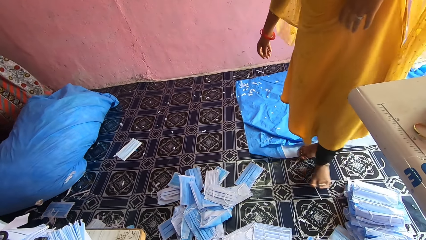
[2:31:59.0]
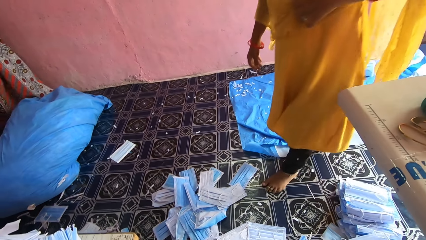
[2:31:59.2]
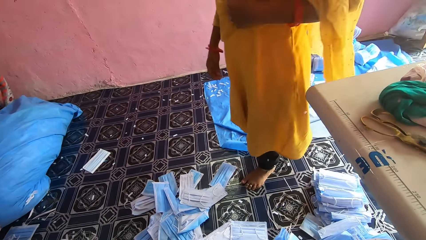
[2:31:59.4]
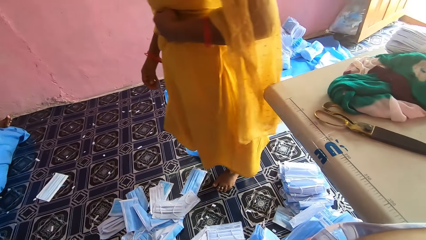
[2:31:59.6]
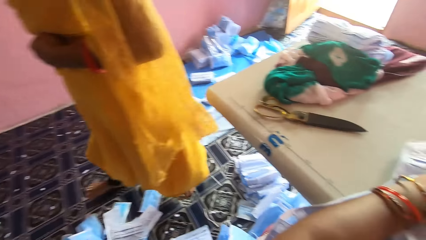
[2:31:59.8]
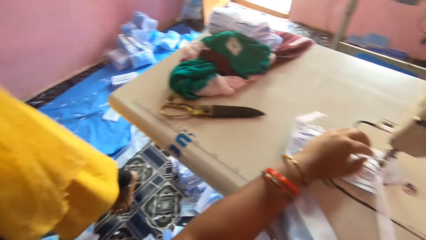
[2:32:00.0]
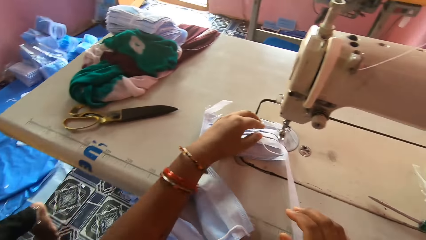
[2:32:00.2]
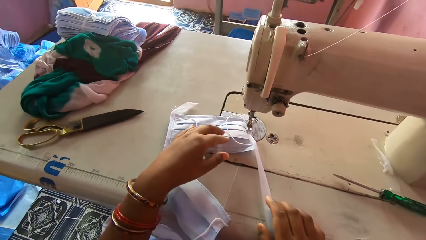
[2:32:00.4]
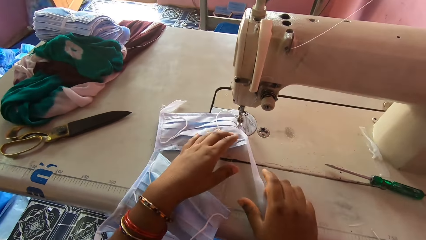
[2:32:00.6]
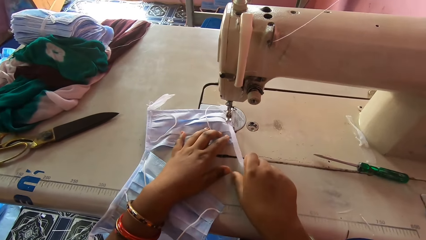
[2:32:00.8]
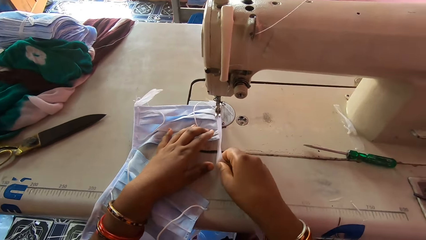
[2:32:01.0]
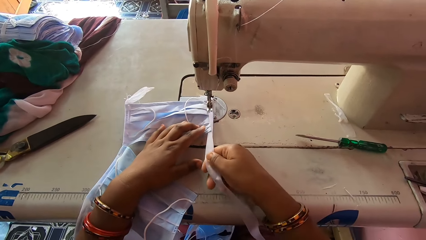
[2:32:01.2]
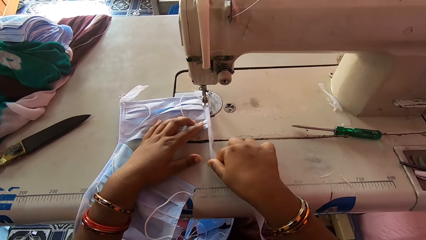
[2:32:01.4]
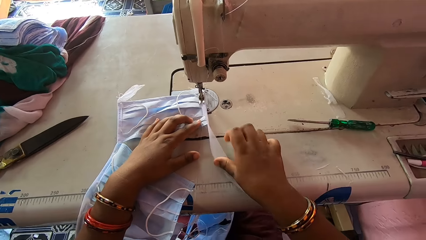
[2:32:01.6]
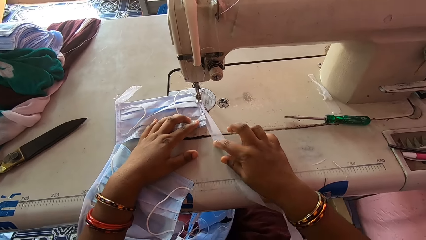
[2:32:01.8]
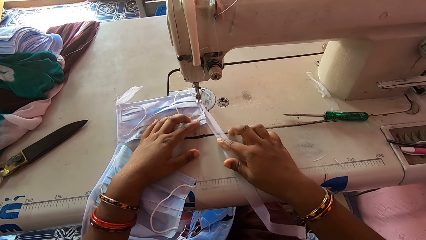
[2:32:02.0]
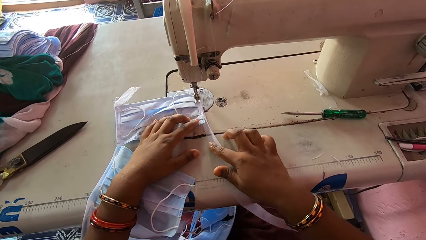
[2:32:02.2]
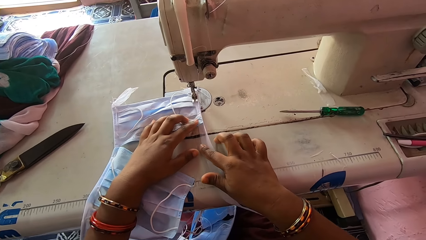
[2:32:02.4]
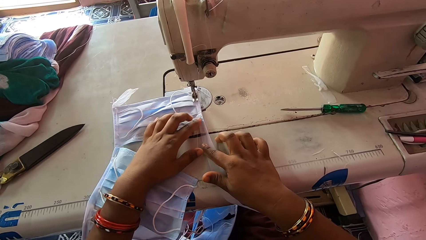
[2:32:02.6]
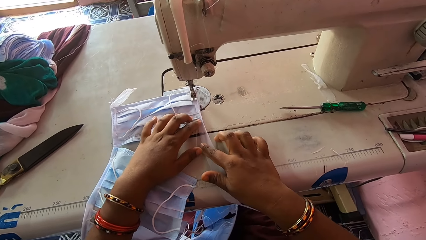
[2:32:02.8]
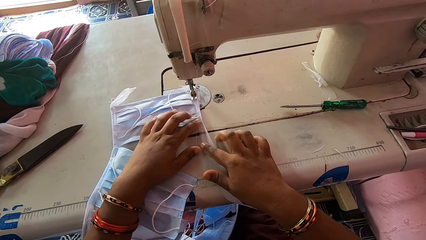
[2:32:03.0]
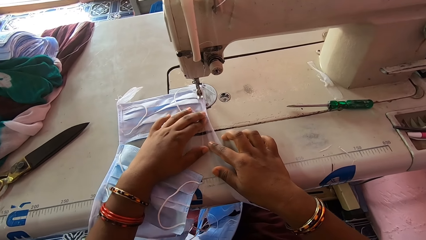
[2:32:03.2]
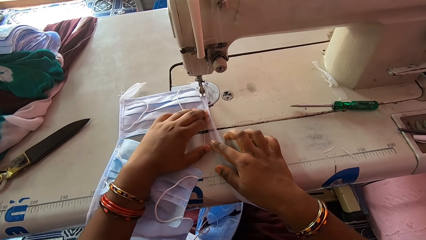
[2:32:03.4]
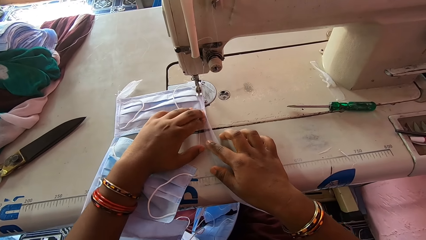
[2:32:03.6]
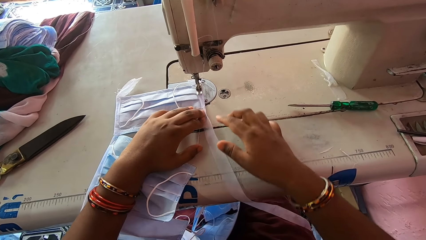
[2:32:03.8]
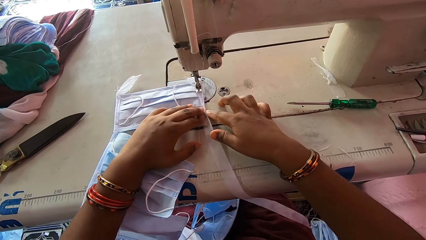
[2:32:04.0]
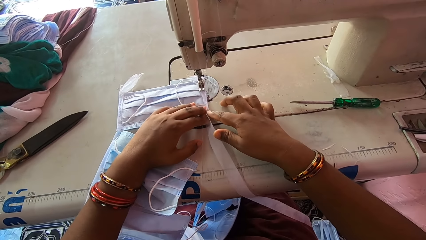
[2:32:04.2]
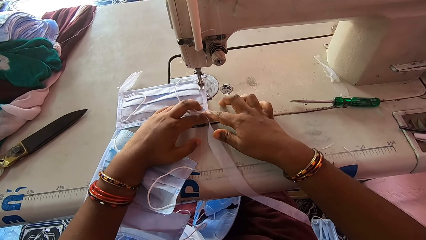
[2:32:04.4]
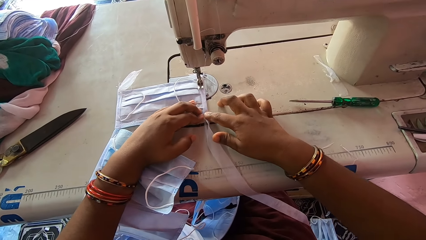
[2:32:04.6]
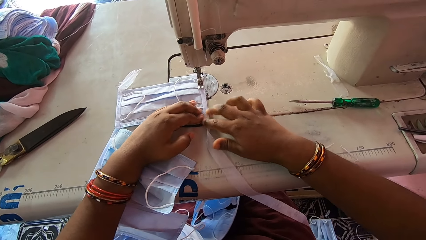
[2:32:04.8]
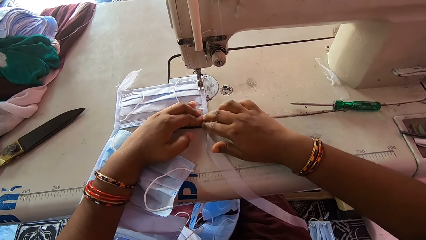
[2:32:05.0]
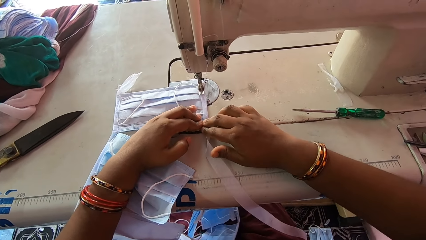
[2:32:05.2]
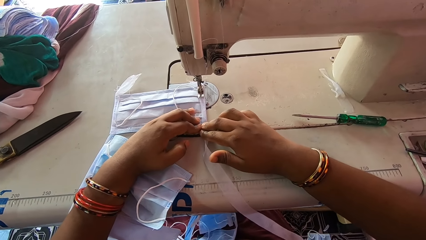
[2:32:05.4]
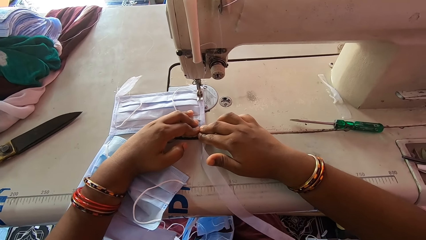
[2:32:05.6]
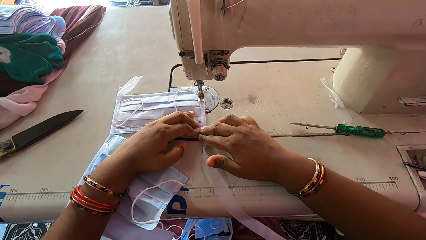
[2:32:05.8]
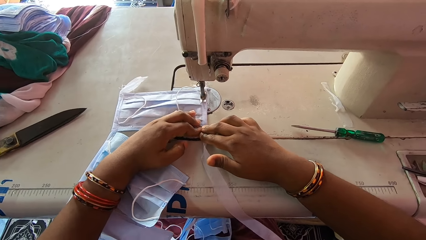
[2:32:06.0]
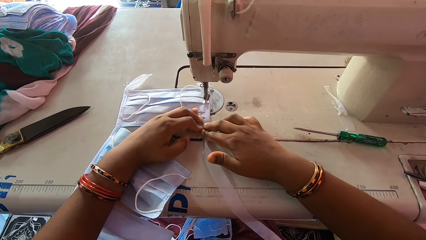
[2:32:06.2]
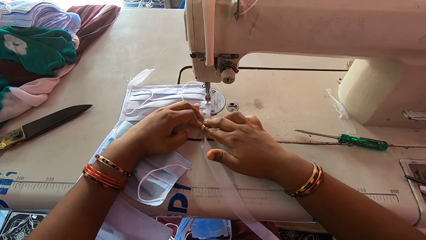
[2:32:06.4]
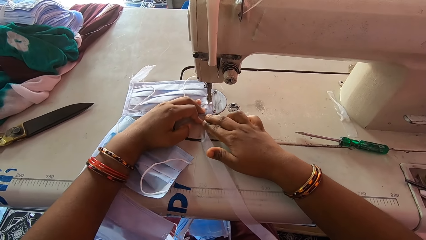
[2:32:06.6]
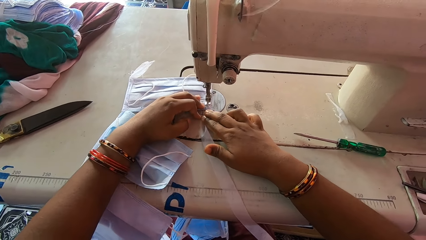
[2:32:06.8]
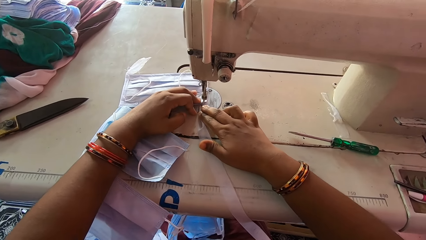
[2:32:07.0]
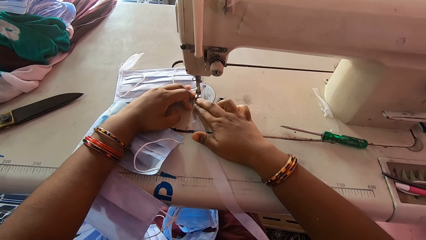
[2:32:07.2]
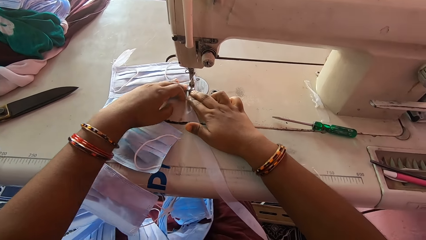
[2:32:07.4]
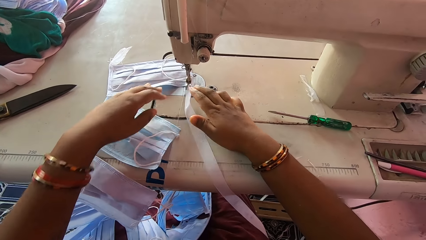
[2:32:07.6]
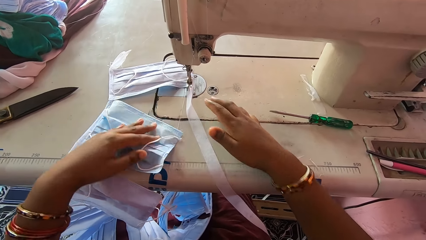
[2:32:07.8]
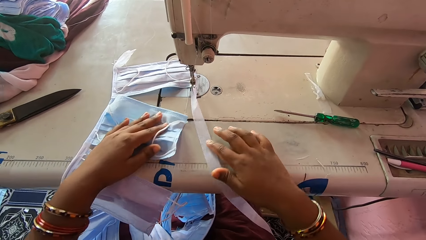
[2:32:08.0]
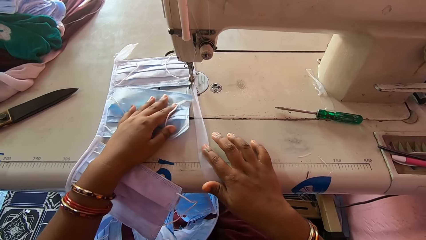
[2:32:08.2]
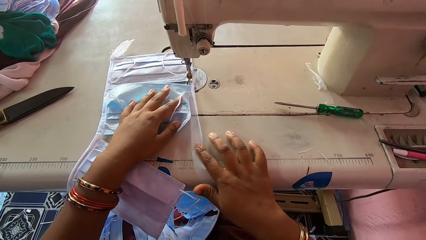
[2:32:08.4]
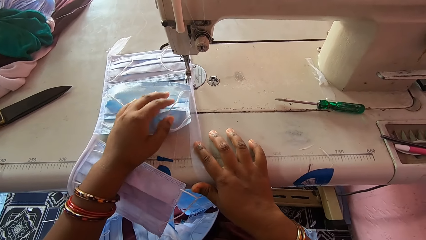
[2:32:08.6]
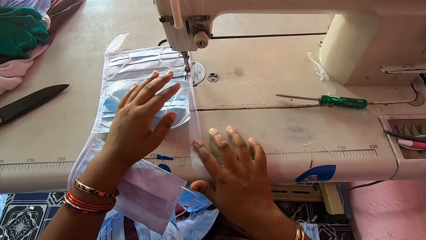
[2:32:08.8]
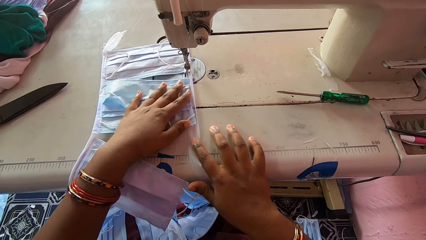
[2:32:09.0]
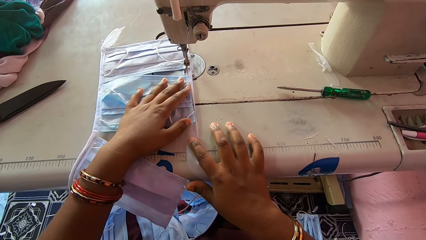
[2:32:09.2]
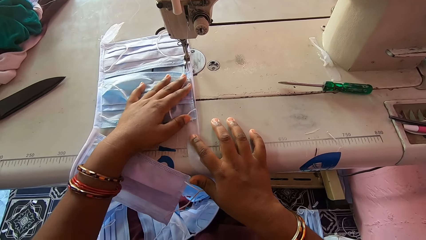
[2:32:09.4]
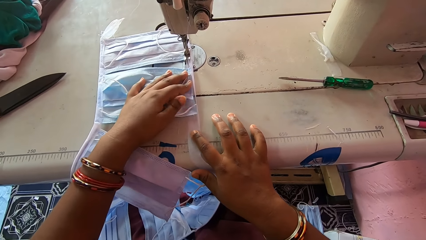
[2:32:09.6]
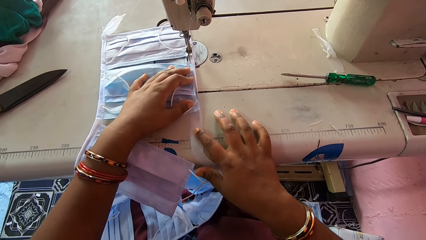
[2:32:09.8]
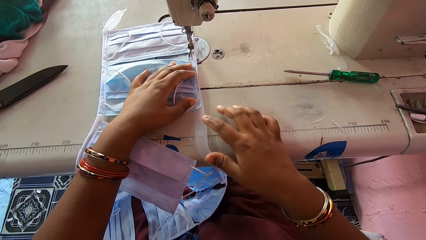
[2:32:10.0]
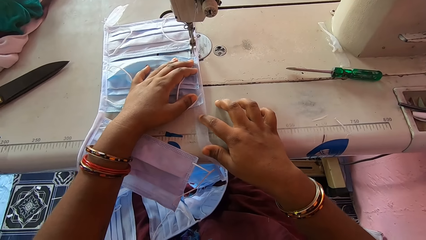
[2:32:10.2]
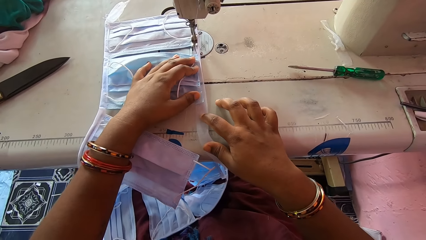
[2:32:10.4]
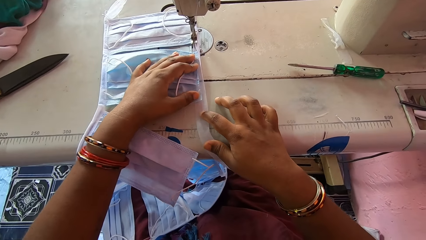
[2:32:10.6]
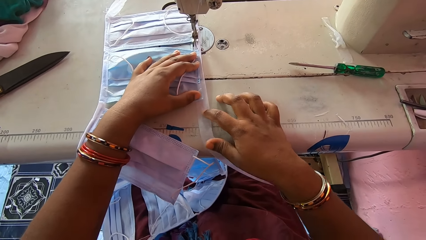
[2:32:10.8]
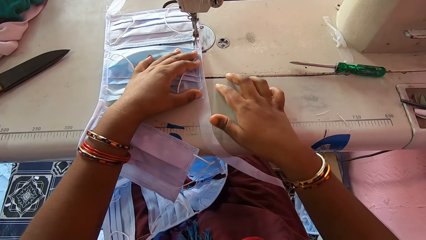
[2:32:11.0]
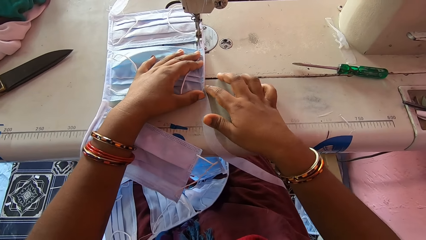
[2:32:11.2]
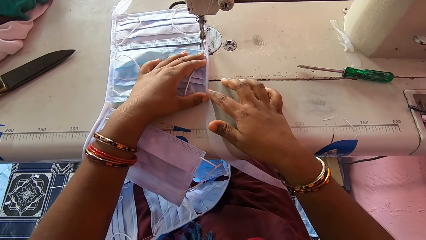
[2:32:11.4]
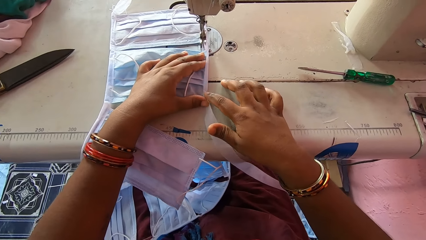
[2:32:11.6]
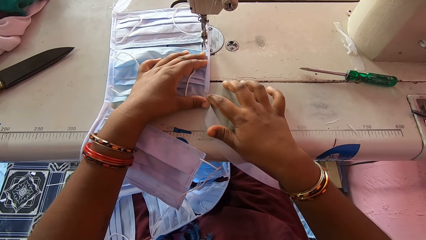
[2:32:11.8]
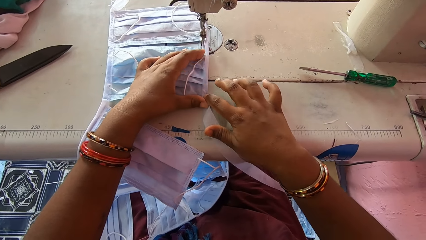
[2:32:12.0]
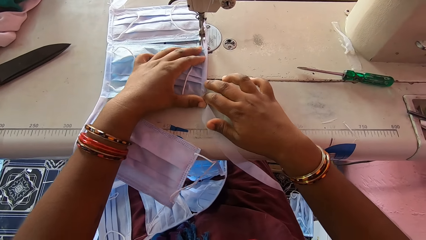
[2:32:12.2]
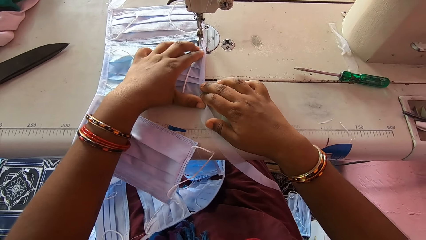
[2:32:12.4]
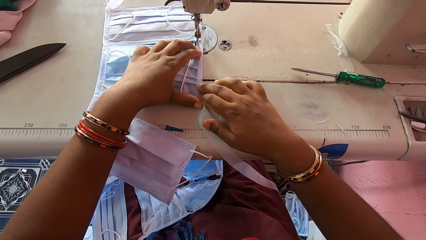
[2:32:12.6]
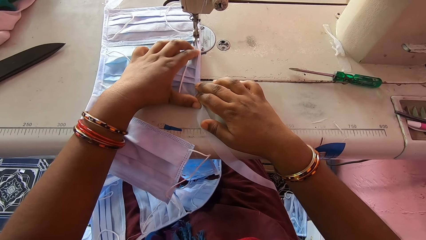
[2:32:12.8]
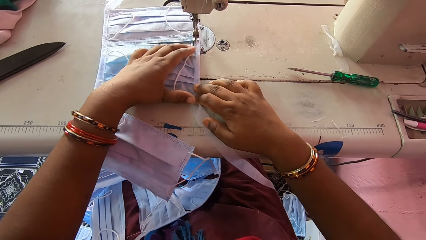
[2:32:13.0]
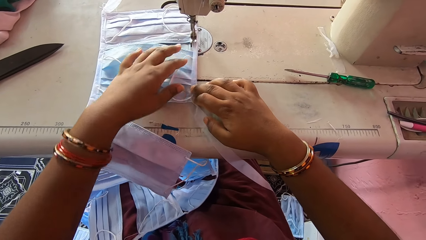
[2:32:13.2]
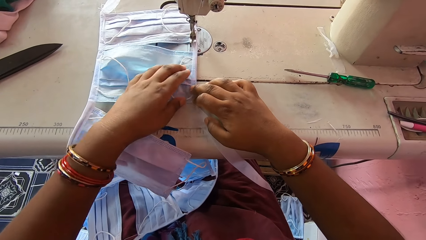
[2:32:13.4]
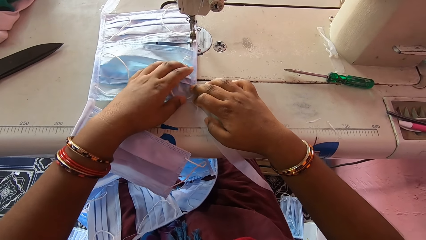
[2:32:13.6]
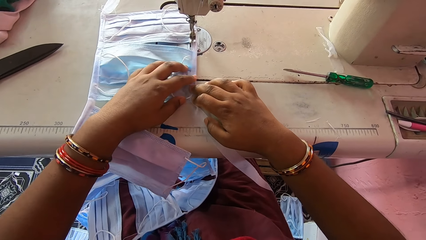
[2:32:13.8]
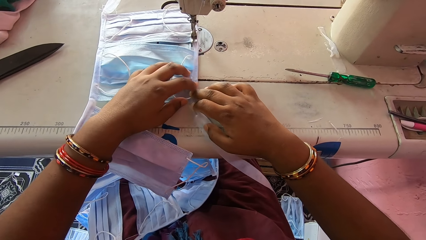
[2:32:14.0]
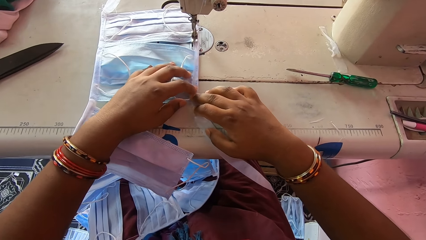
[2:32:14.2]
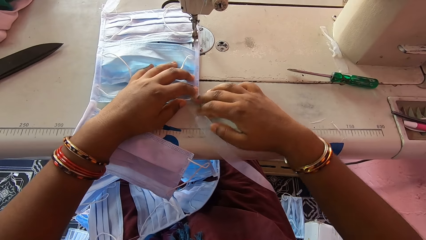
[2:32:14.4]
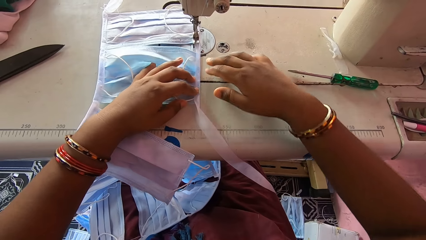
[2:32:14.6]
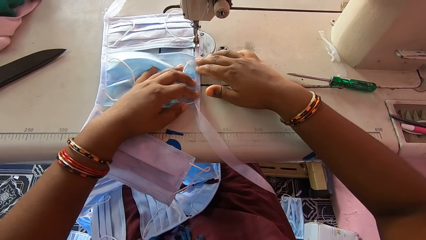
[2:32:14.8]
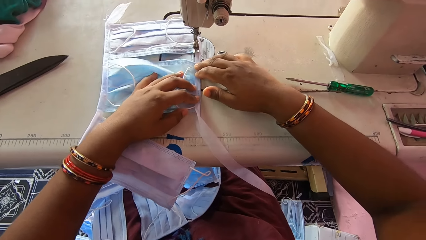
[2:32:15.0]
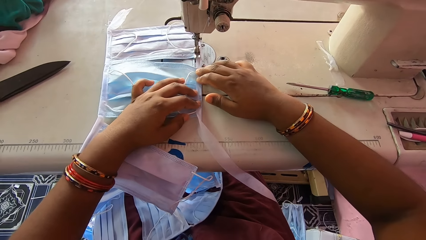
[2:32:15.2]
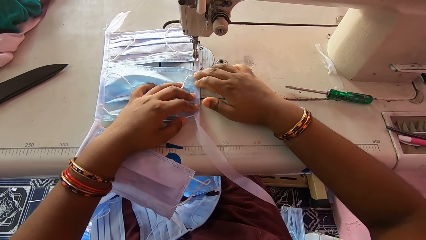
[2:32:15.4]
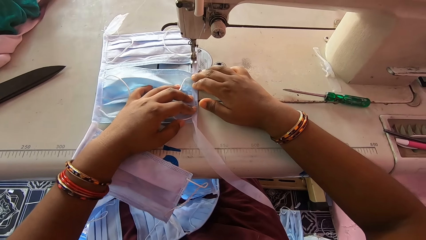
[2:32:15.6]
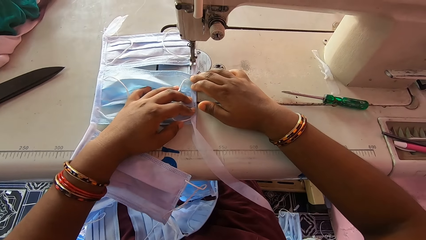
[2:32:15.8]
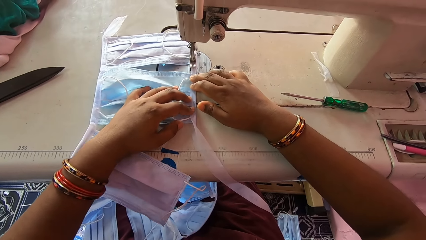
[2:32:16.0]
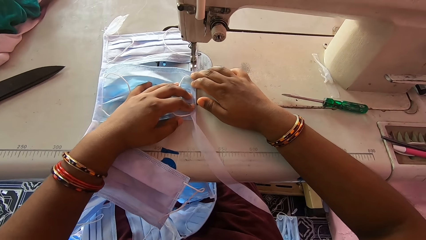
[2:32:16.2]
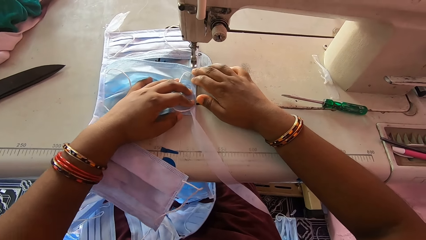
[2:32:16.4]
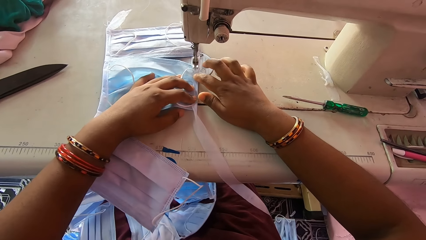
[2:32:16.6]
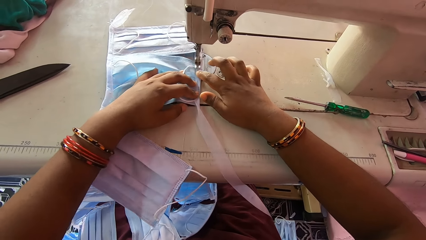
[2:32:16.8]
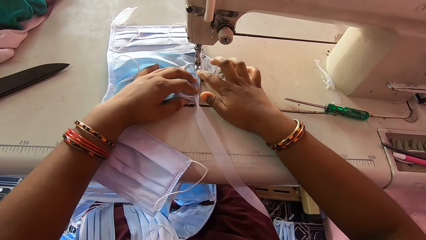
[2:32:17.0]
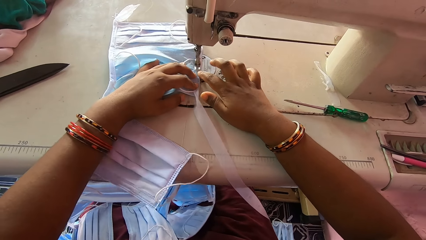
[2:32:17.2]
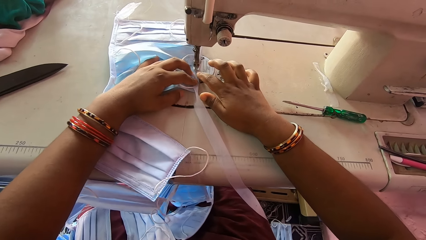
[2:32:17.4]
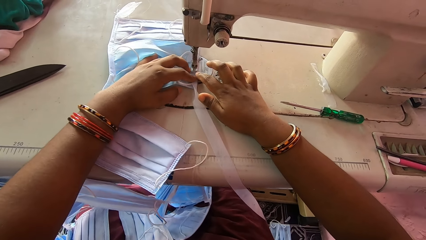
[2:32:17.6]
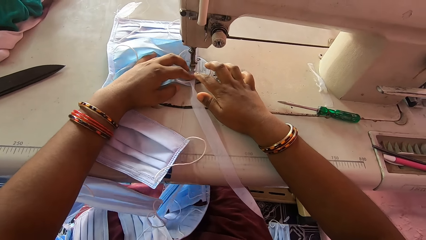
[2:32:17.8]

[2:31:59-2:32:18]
The camera wearer adjusts the stay tape around the nose mask with her hands. She sews the nose mask with the sewing machine. She folds the stay tape around the edge of the nose mask with her hands on the machine bed. She smoothens a face mask. She sews the nose mask with the sewing machine.
